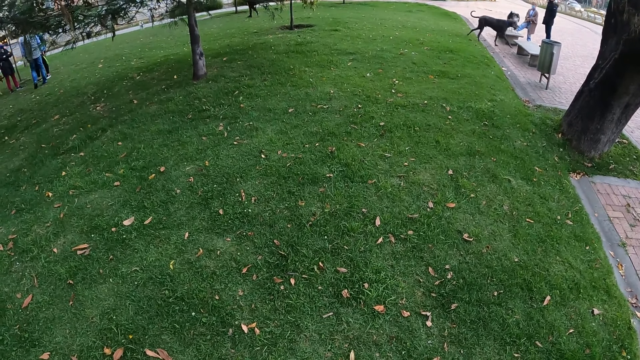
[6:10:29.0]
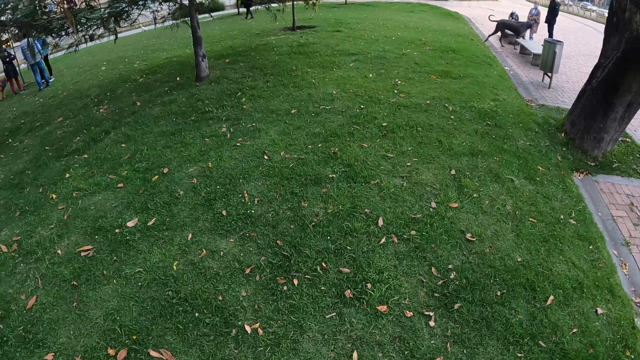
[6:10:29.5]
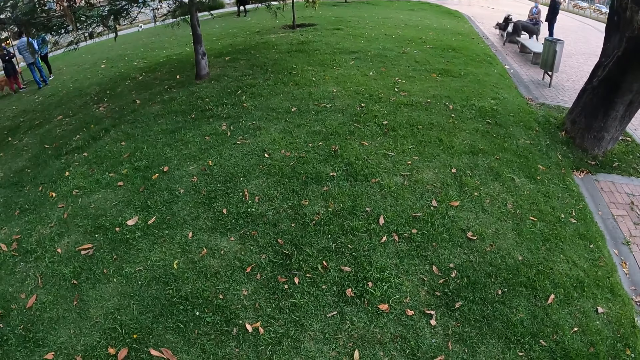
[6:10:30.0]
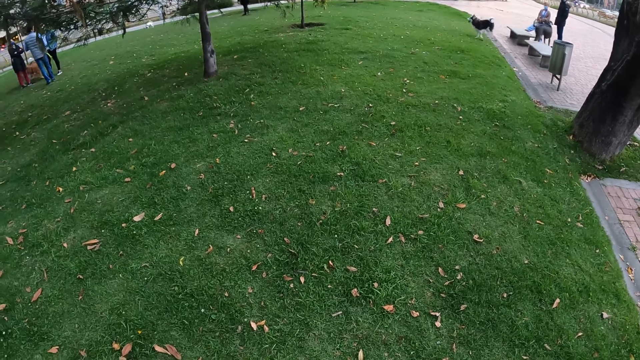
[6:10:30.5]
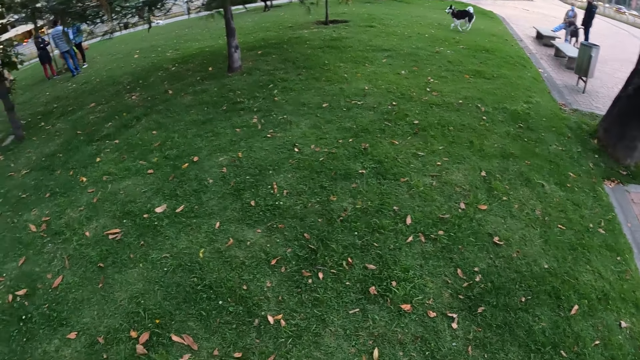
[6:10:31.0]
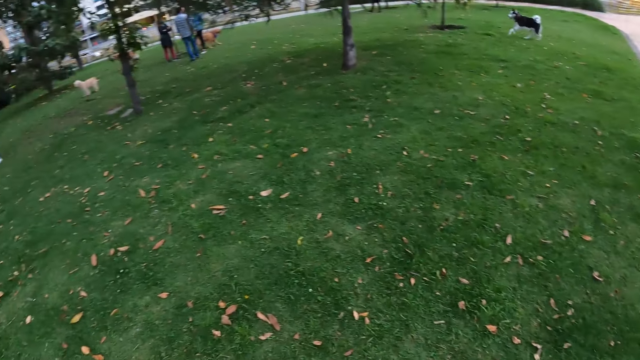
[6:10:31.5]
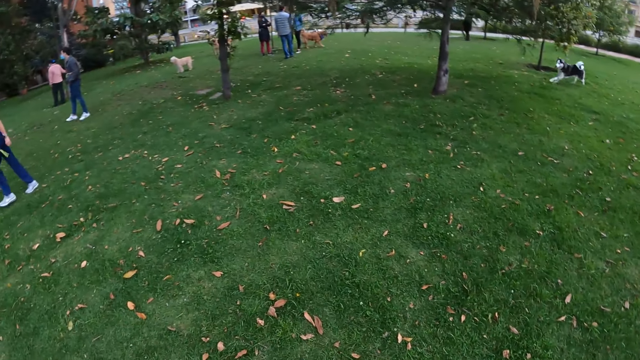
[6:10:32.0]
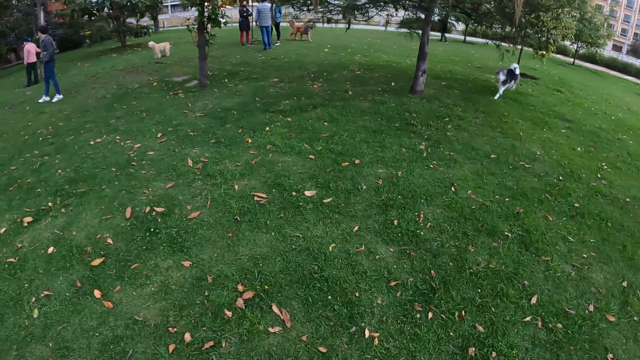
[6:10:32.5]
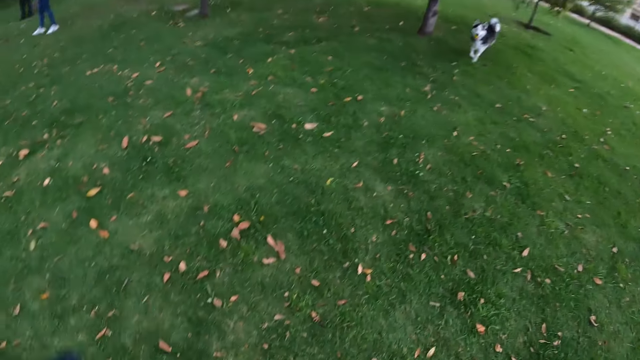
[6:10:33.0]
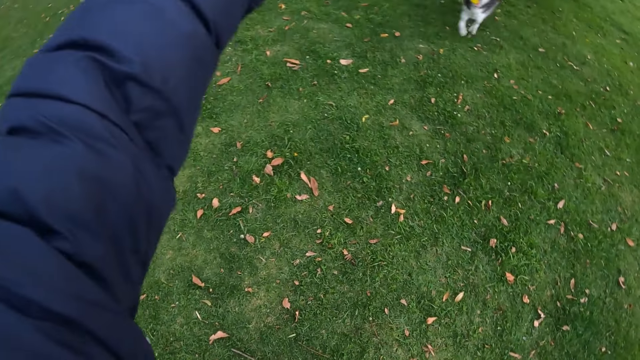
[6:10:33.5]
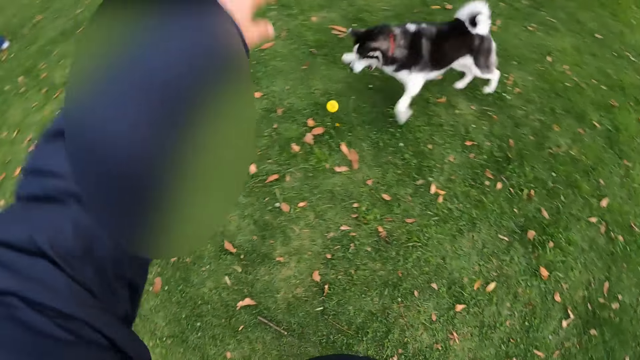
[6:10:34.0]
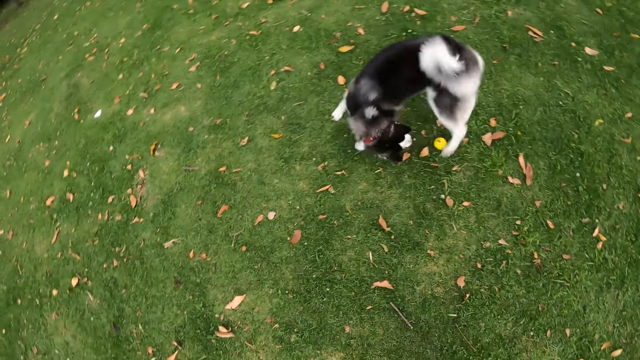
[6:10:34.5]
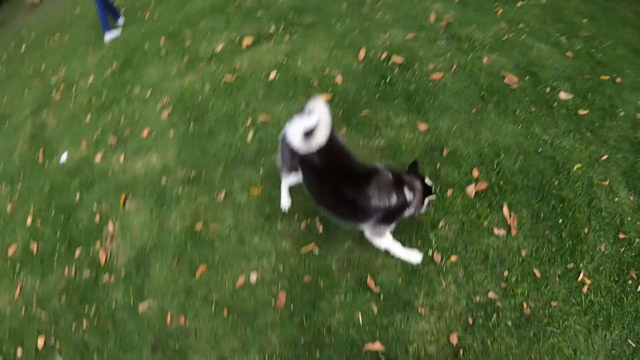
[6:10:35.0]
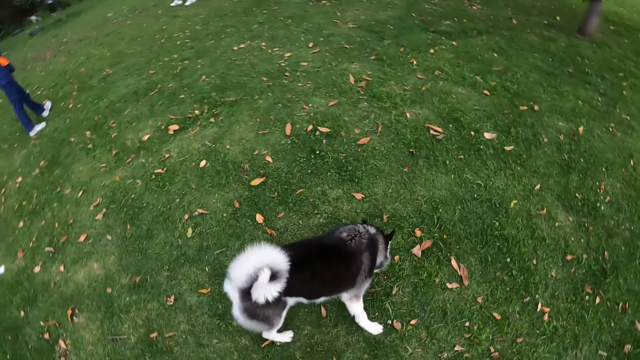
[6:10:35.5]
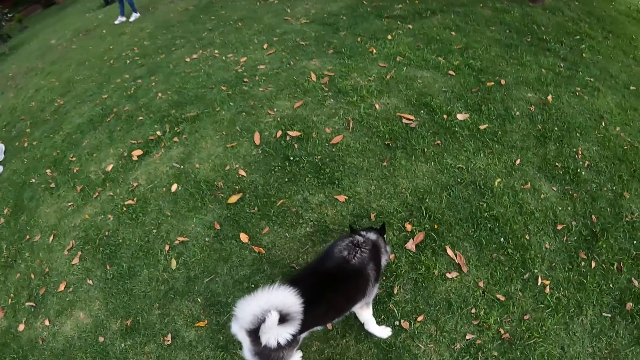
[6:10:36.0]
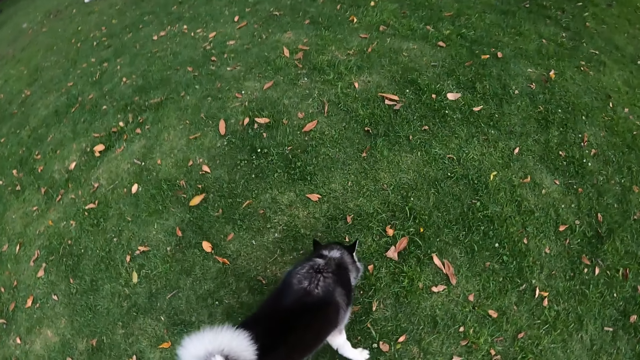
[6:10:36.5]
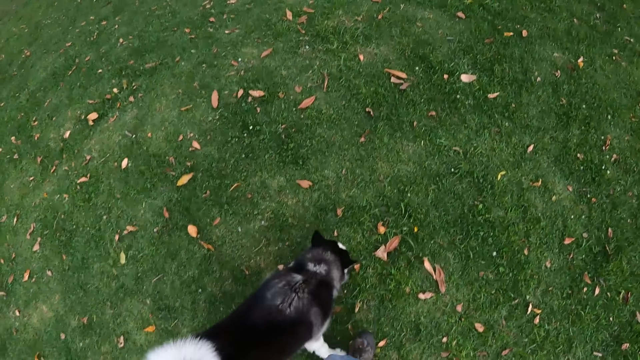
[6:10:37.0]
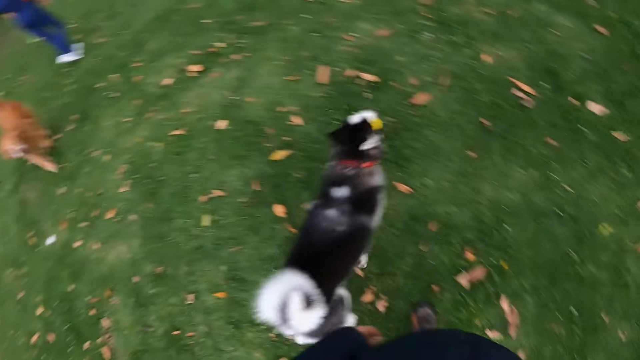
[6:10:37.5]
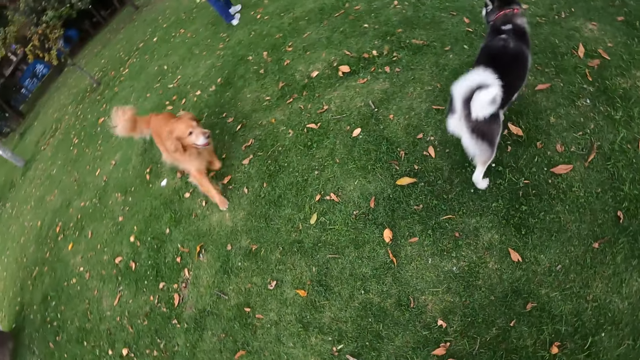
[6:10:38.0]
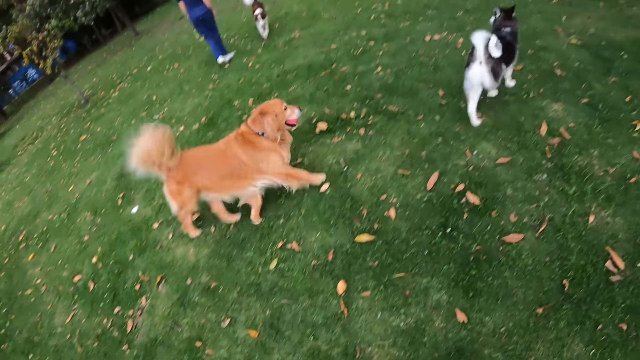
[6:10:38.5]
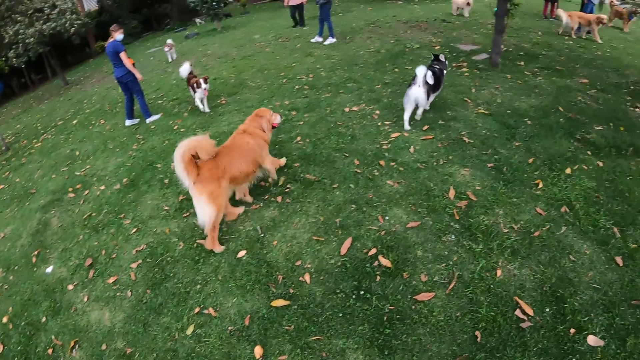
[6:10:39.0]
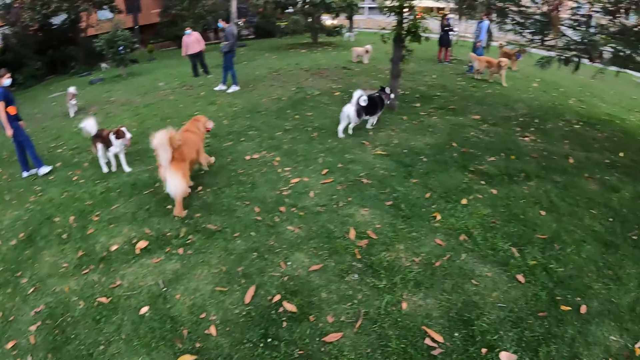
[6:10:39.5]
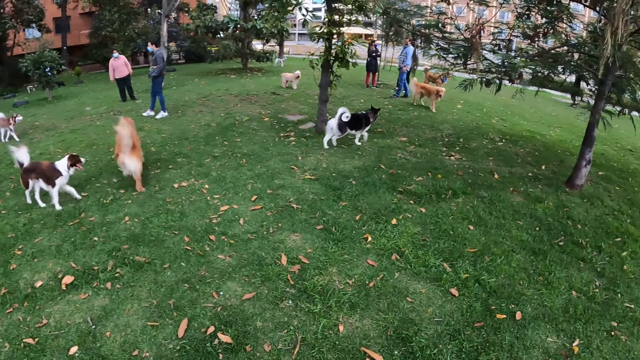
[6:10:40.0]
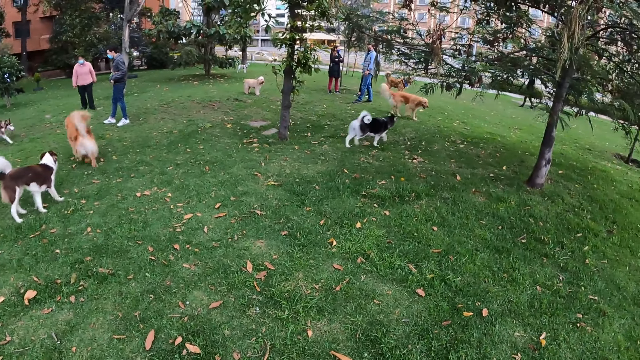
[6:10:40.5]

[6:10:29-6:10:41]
The camera wearer makes a gesture. The dog plays with a yellow ball. The camera wearer stares at the dog.

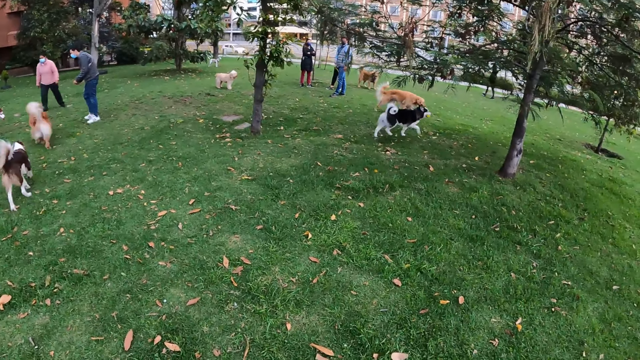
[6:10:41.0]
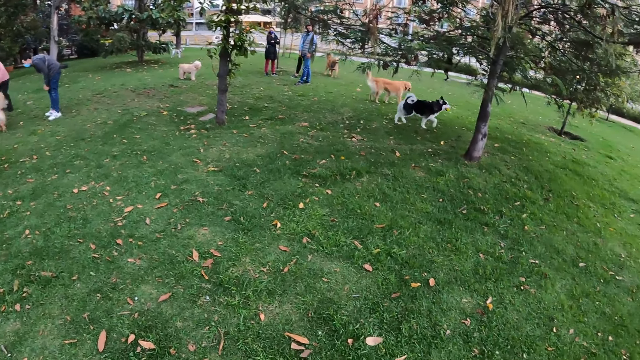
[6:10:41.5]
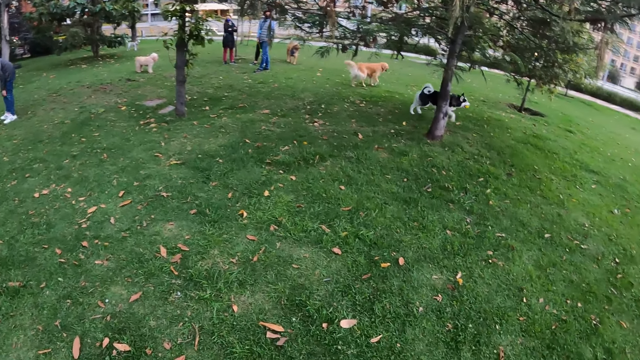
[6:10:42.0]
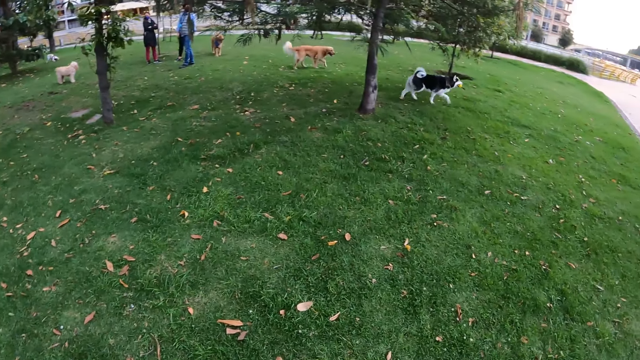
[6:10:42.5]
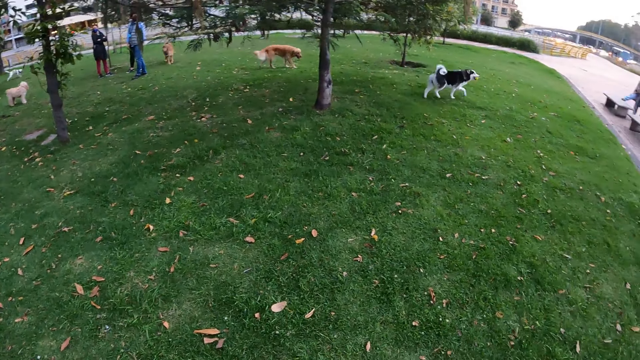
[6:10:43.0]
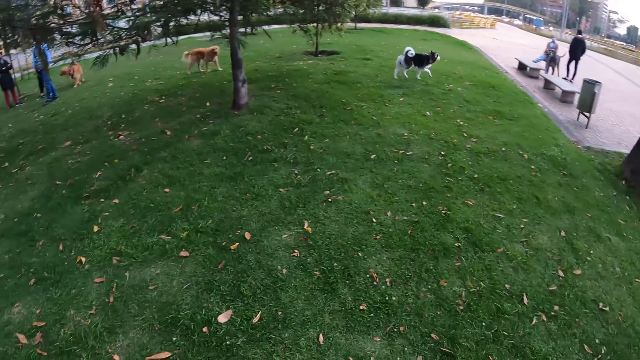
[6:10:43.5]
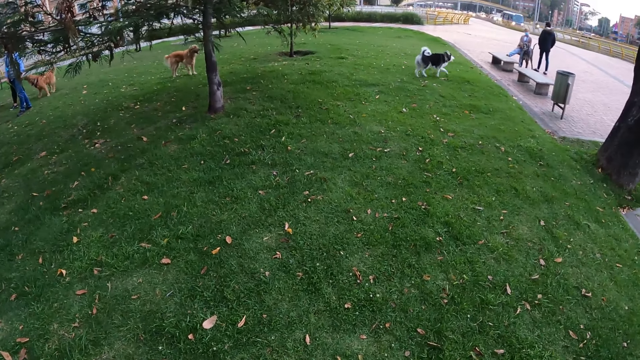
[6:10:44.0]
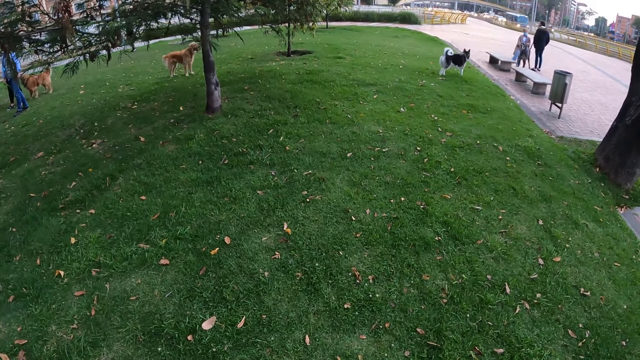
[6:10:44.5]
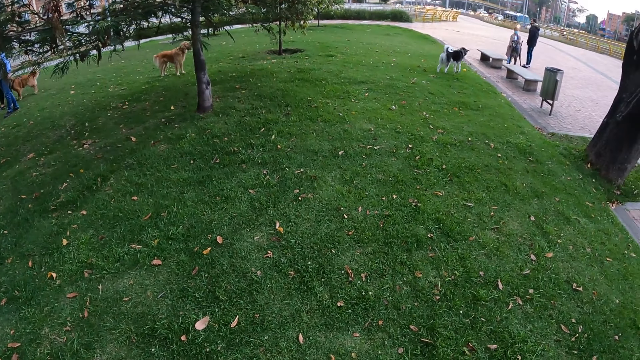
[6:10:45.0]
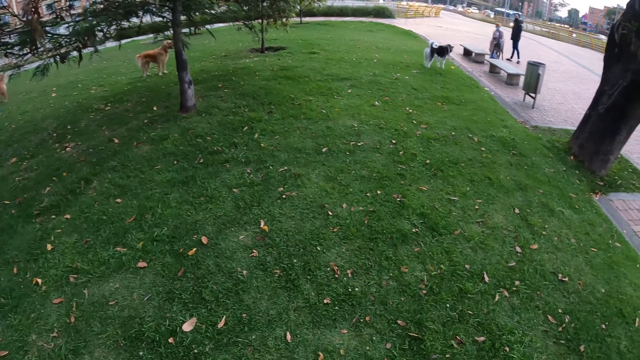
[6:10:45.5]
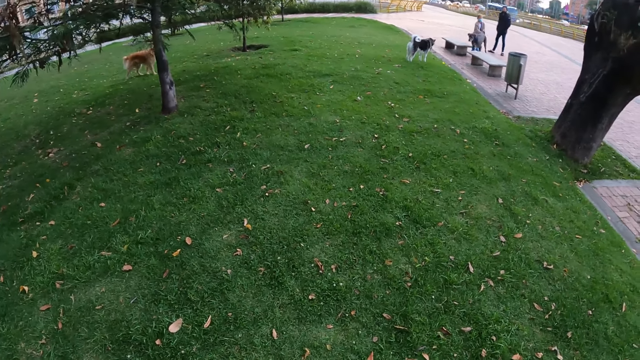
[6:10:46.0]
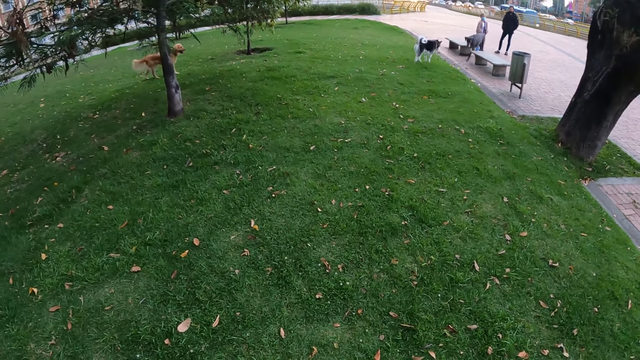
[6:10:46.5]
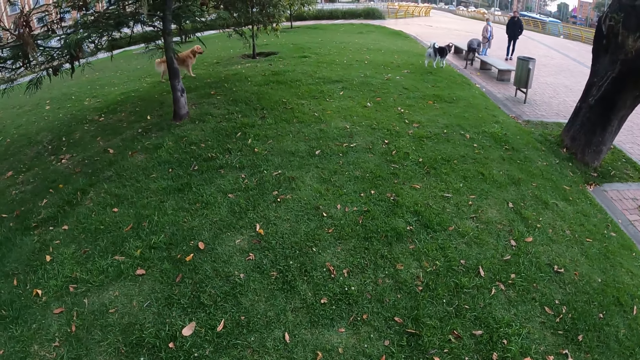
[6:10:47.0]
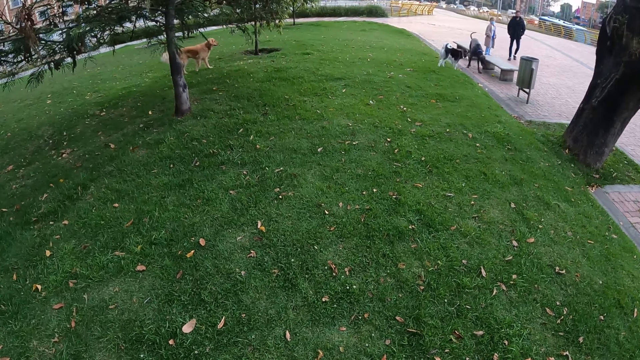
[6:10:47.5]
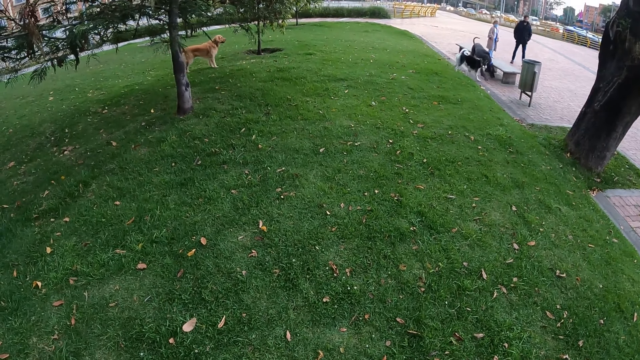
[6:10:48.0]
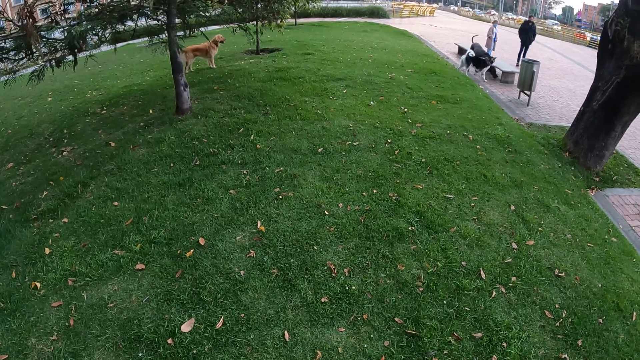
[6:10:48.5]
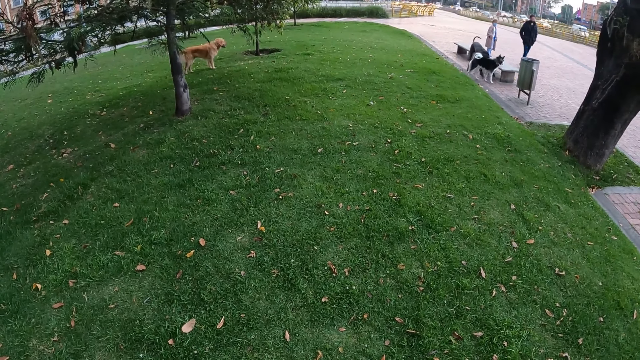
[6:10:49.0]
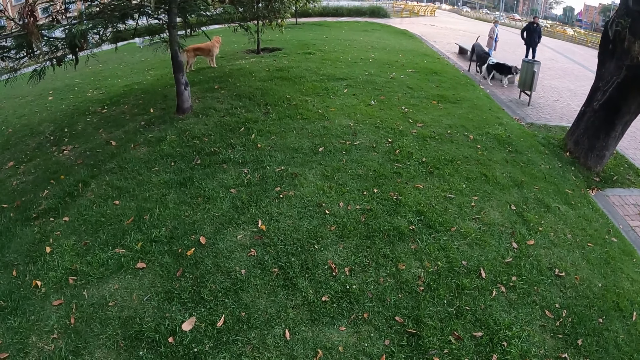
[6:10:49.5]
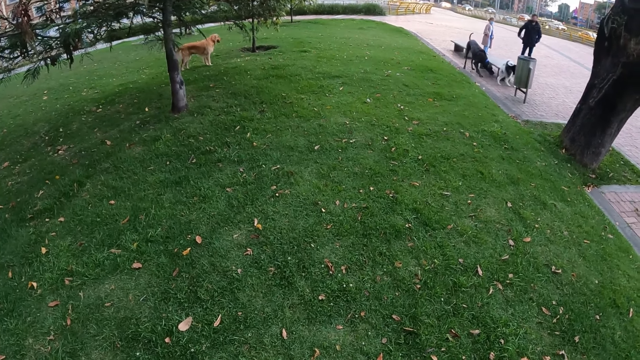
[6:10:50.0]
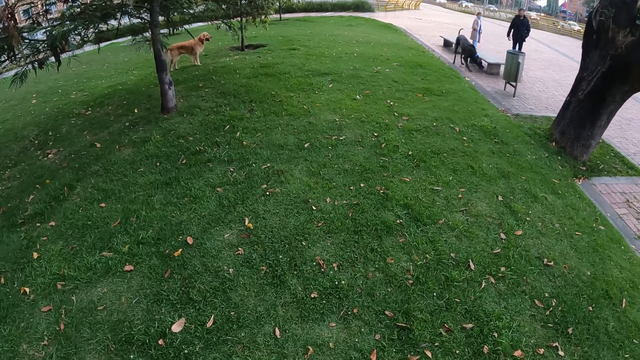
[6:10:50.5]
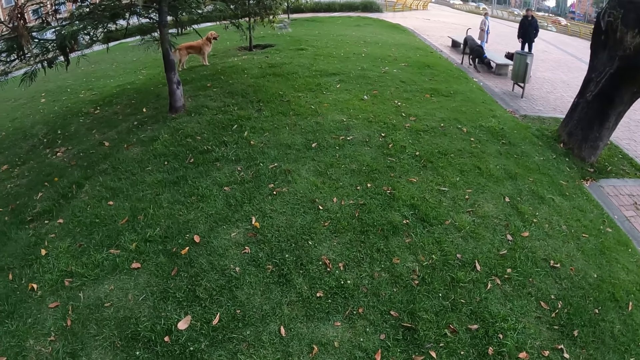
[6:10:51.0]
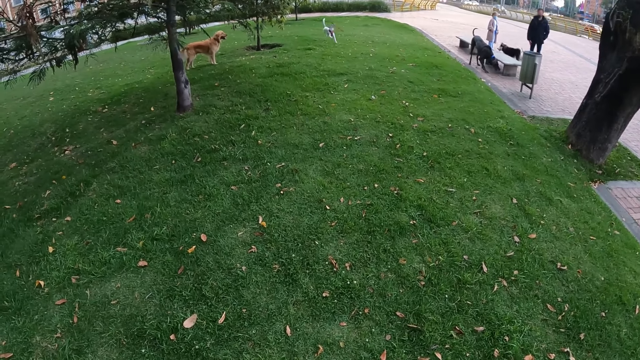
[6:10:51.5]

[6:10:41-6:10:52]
The dog drops the yellow ball in its mouth on the ground.
